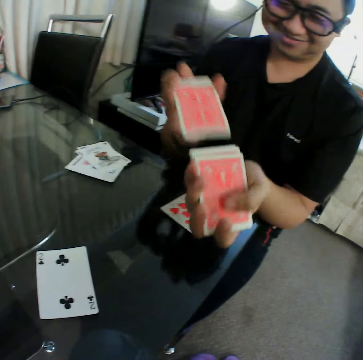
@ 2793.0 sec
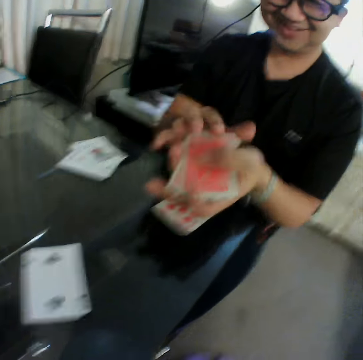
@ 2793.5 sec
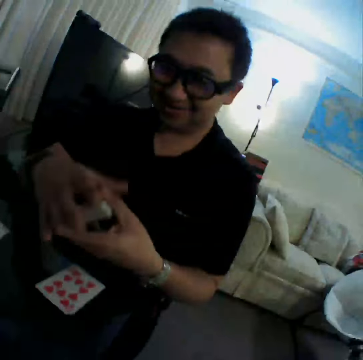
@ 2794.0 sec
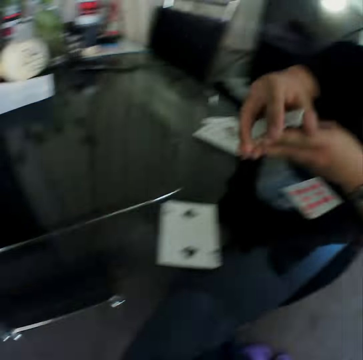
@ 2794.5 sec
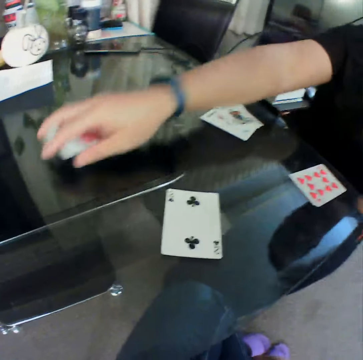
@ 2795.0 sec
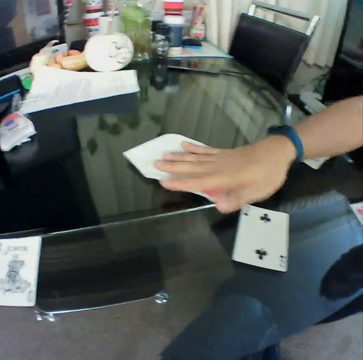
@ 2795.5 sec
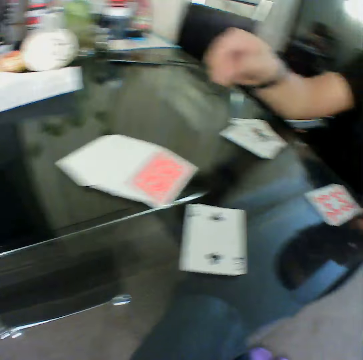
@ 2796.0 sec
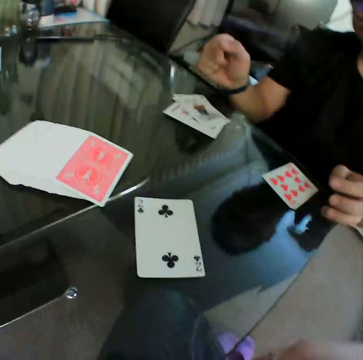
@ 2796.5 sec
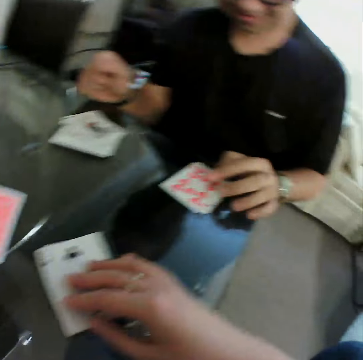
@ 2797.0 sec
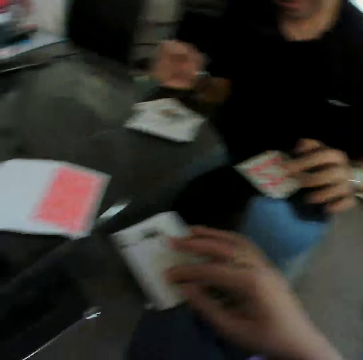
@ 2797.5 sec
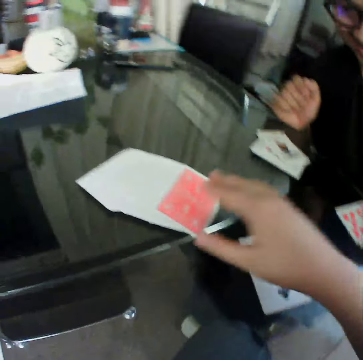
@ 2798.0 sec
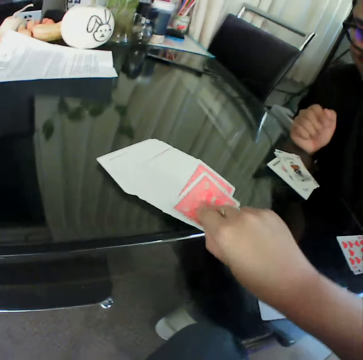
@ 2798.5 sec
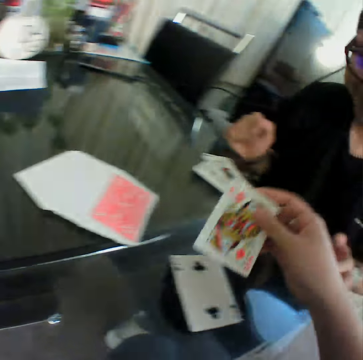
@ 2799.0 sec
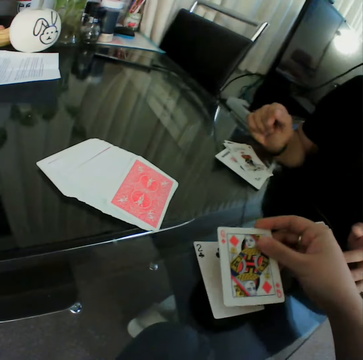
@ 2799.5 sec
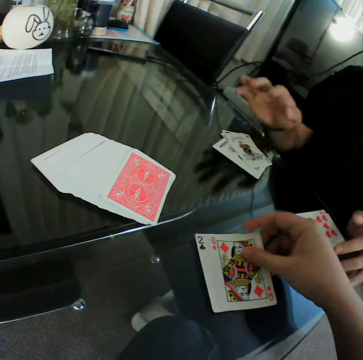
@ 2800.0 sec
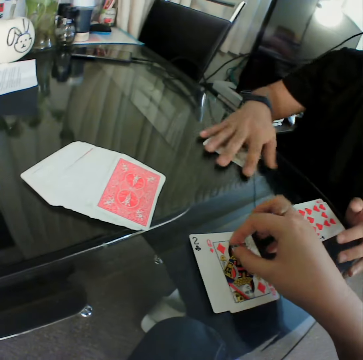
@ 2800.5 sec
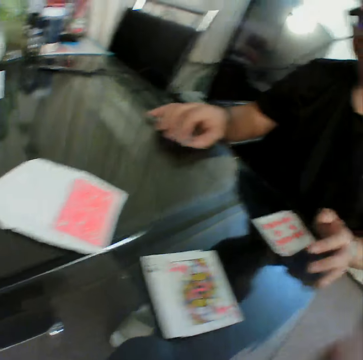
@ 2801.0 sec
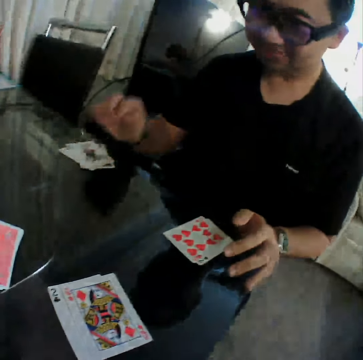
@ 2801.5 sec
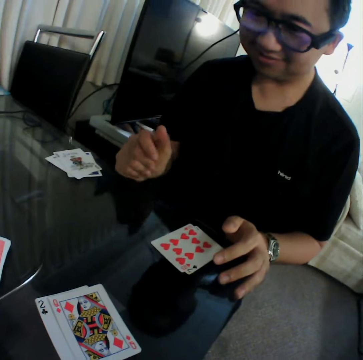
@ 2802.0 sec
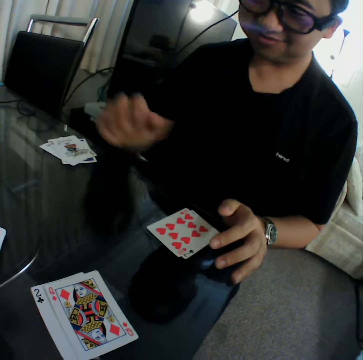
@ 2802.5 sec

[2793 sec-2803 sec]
A man aligns the cards. The man places the deck of cards on the table with his right hand and spreads the cards. The camera wearer holds a card. He picks a card from the deck of cards on the table with his right hand. He checks the card. He places the card in his right hand on the table, on a card. The man moves the cards on the table aside with his right hand.

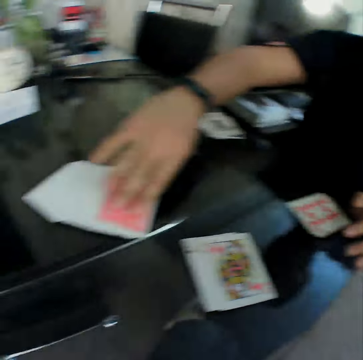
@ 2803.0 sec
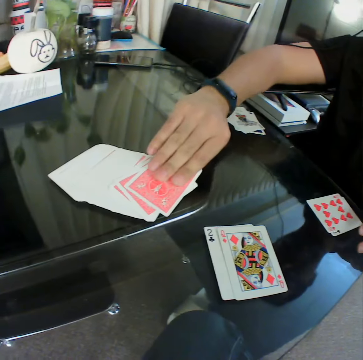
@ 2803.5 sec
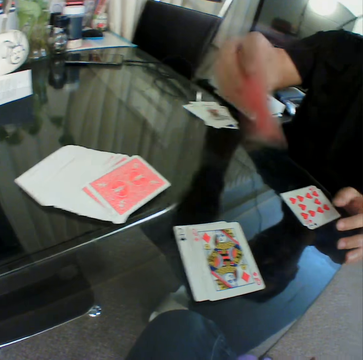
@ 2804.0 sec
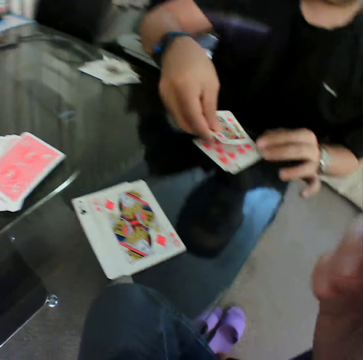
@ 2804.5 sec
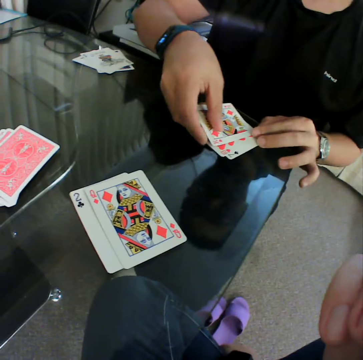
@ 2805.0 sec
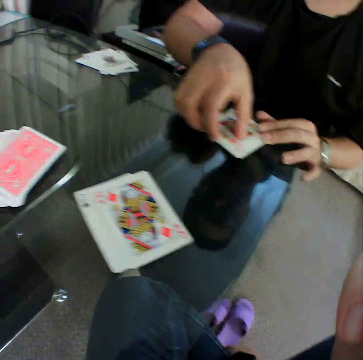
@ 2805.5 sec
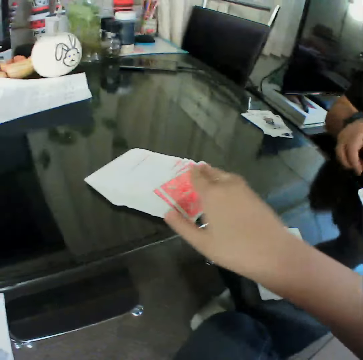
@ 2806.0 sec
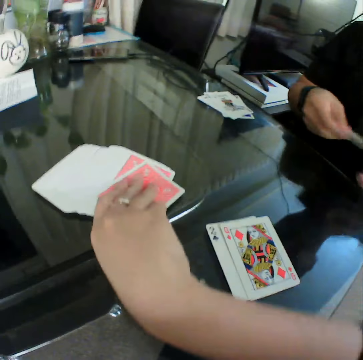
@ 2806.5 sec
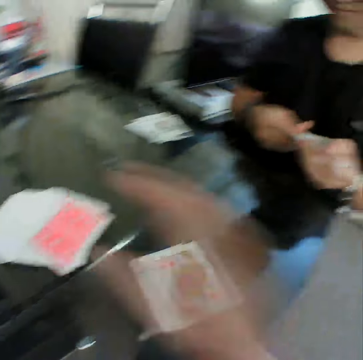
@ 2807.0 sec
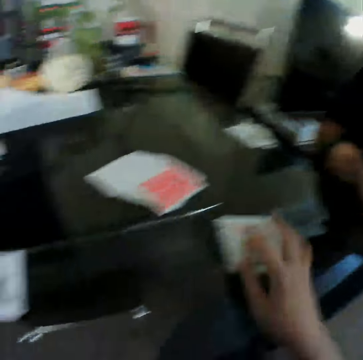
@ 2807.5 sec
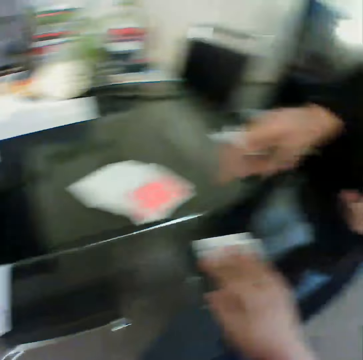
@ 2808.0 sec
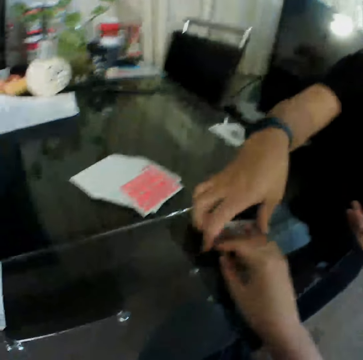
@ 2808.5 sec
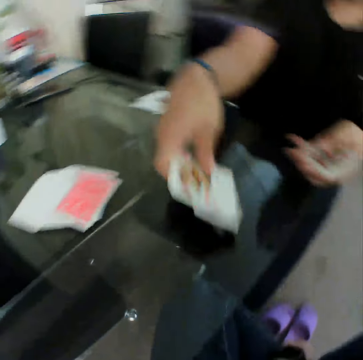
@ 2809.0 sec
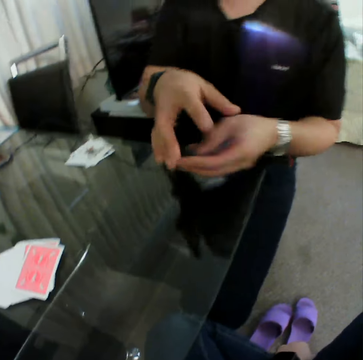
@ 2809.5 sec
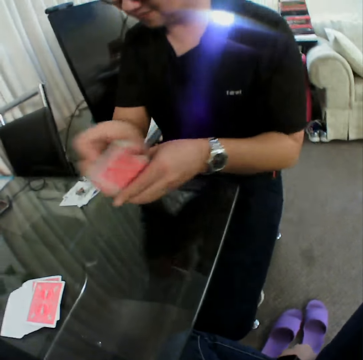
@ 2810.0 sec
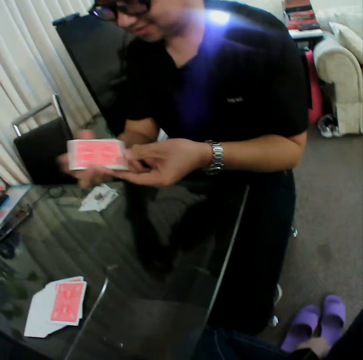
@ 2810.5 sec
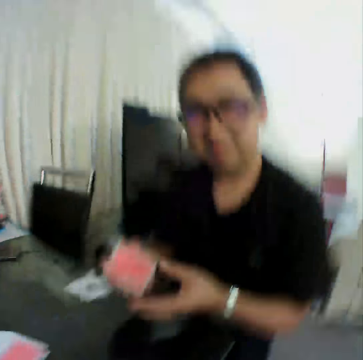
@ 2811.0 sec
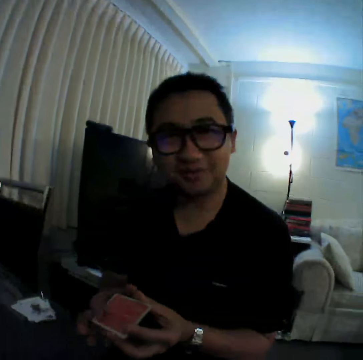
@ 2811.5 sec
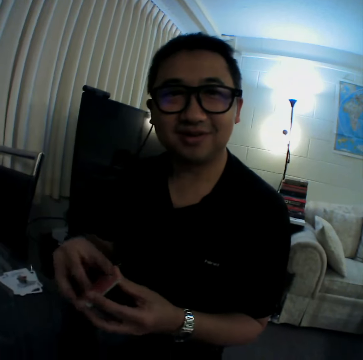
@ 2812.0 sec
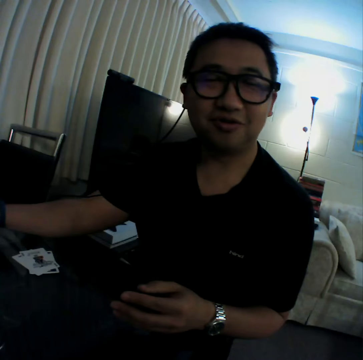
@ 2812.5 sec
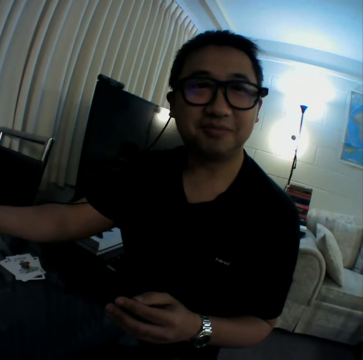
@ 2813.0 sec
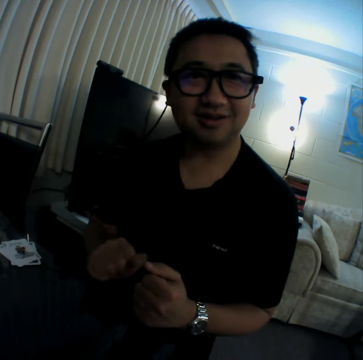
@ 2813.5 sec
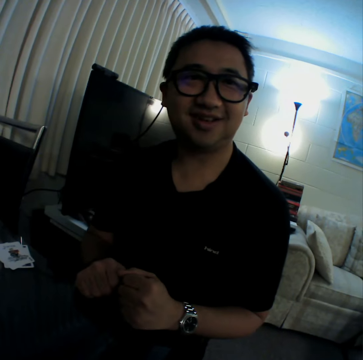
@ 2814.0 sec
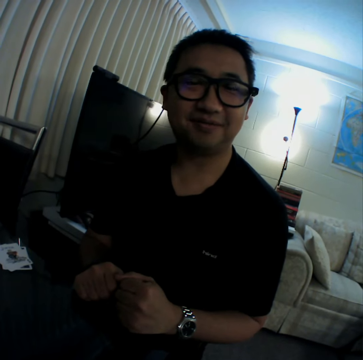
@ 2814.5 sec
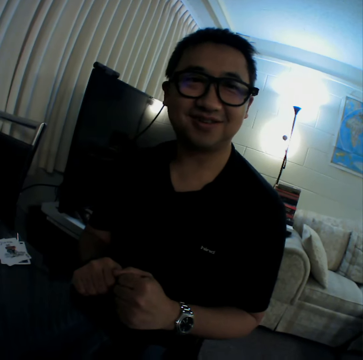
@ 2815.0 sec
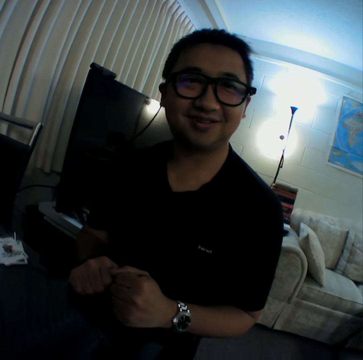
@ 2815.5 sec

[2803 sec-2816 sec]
A man picks a card from the deck of cards on the table with his right hand. The man checks the card and places the card in his right hand on the table, on a card. The man picks up the cards on the table with his hands. The camera wearer holds the cards. He touches the deck of cards on the table with his right hand. He pulls his hand off the cards. He moves the cards on the table aside with his right hand. The man picks up the cards from the table with his right hand. The man aligns the cards. The man puts his hands on the table.

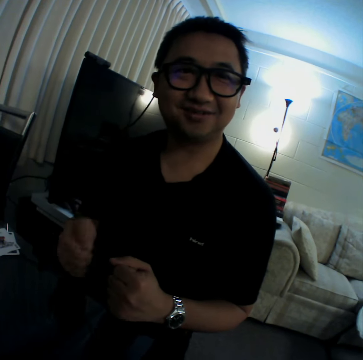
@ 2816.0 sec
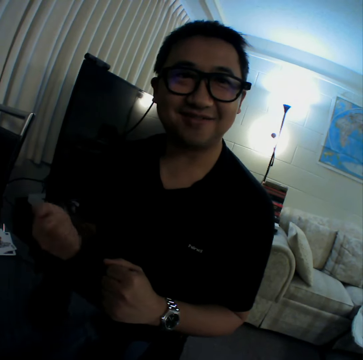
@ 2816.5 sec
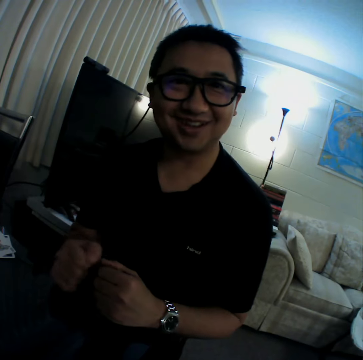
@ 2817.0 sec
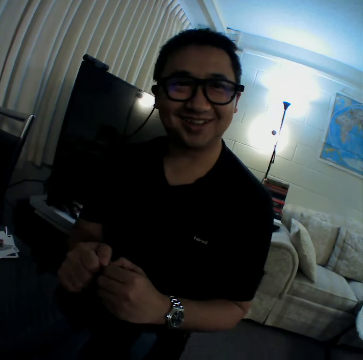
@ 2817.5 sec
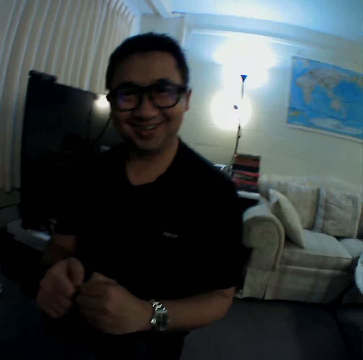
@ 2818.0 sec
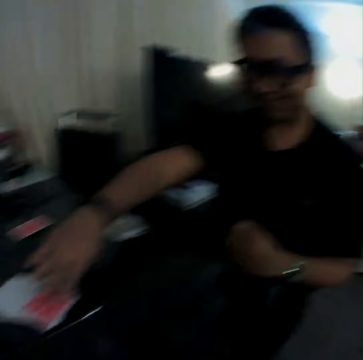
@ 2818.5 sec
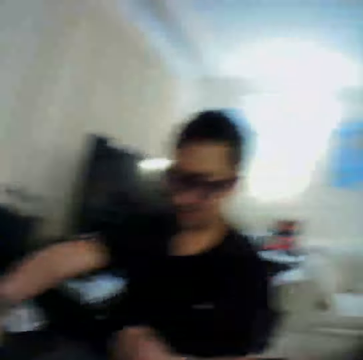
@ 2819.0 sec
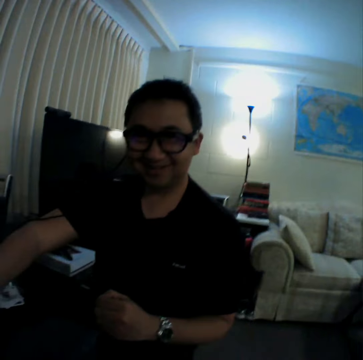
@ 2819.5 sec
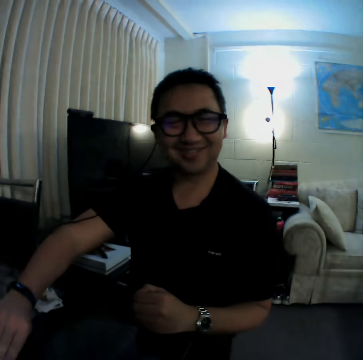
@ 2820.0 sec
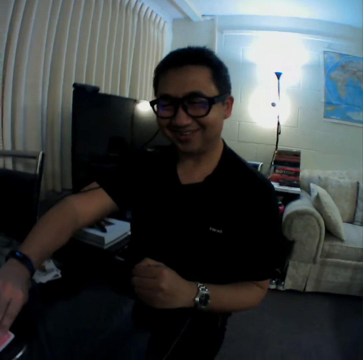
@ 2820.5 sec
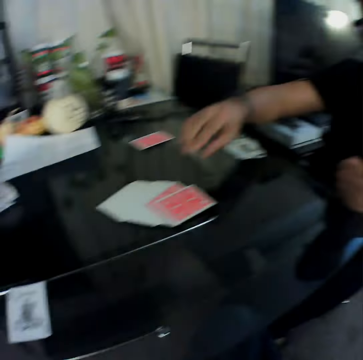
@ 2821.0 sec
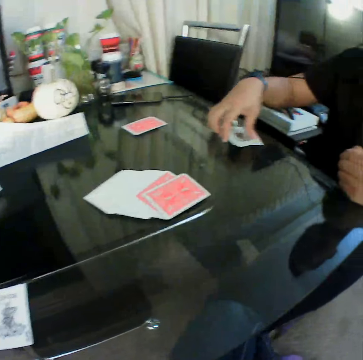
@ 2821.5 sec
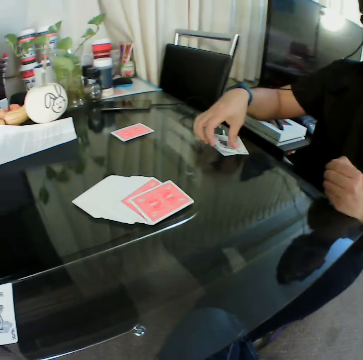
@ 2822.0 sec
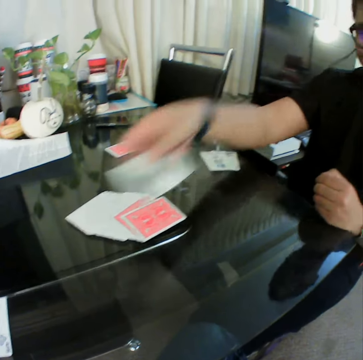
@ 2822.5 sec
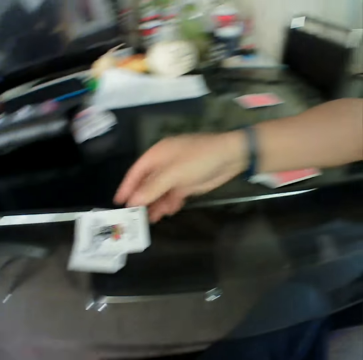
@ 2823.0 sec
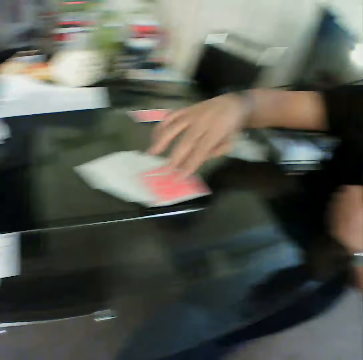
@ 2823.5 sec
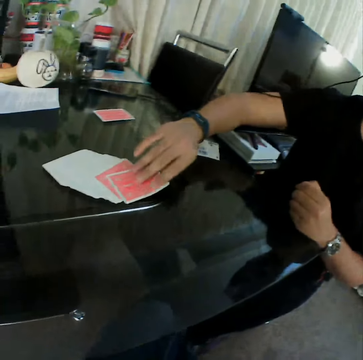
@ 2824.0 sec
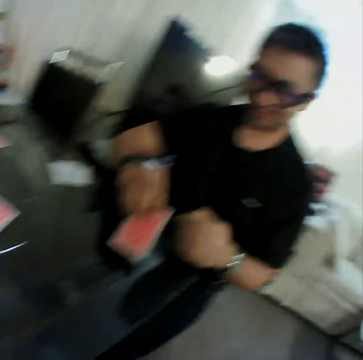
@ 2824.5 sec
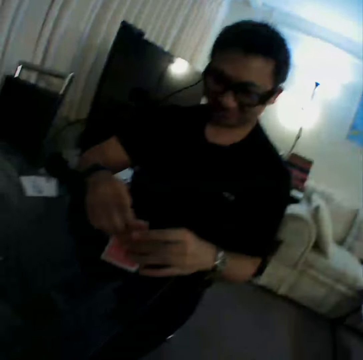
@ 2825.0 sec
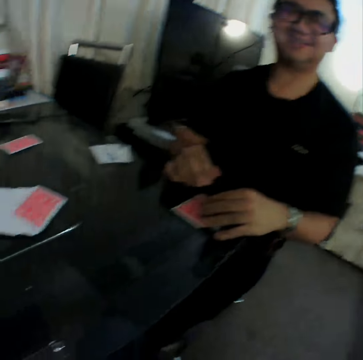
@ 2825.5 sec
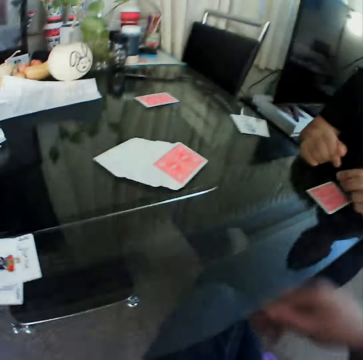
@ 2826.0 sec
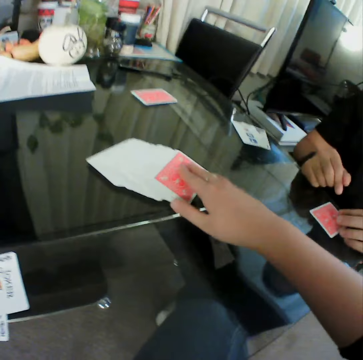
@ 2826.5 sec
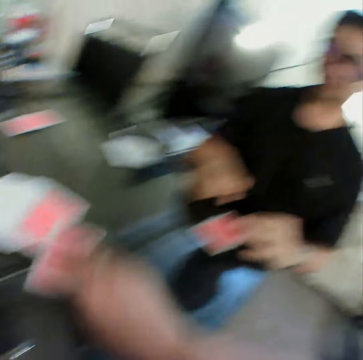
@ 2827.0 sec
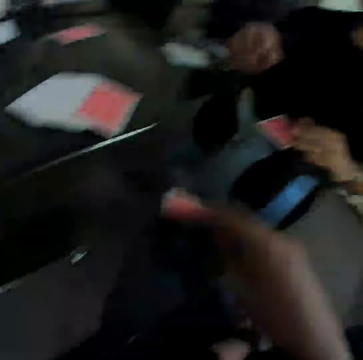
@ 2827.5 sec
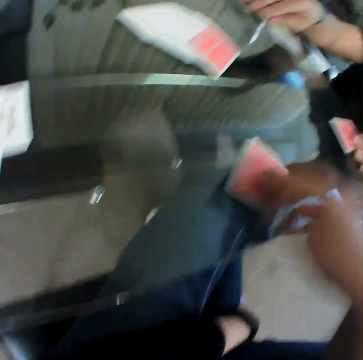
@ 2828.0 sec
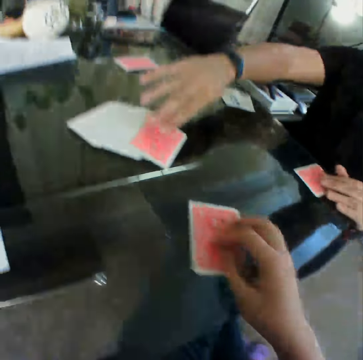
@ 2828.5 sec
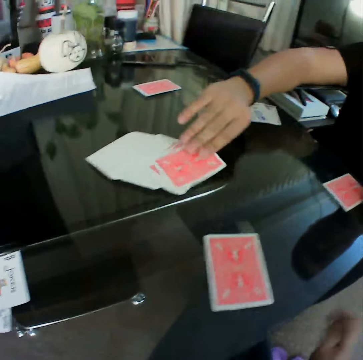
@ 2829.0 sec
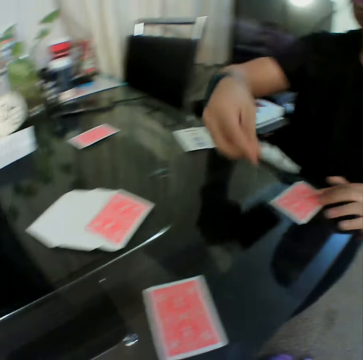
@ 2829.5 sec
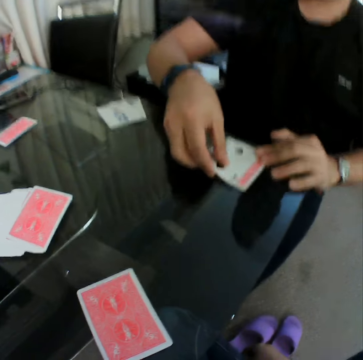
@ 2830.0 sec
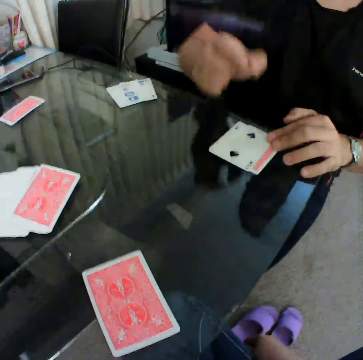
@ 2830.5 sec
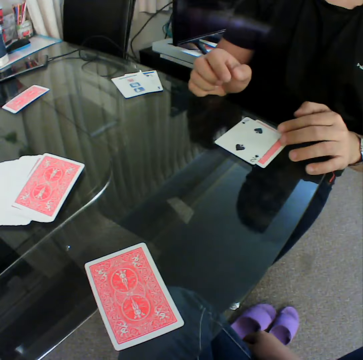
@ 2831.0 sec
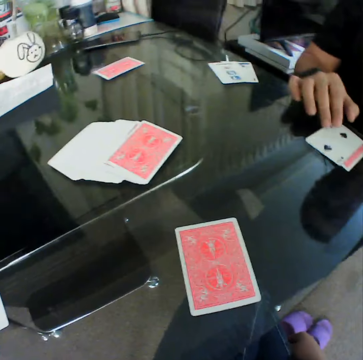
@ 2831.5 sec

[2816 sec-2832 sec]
A man gestures his hand. The man puts his hands on the table. The man picks up a card and touches the deck of cards on the table with his right hand. The man lifts his hand off the cards. The man picks a card from the table with his right hand. The man holds the card. The man places the card in his right hand on the table, on a card. The man picks a card from the deck of cards on the table with his right hand and places the card in his right hand on the table. The man checks the card. The camera wearer picks a card from the deck of cards on the table with his right hand. He checks the card. He puts the card on the table. The man picks a card from the deck of cards on the table with his right hand. The man checks the card and places the card in his right hand on the table, on a card.
